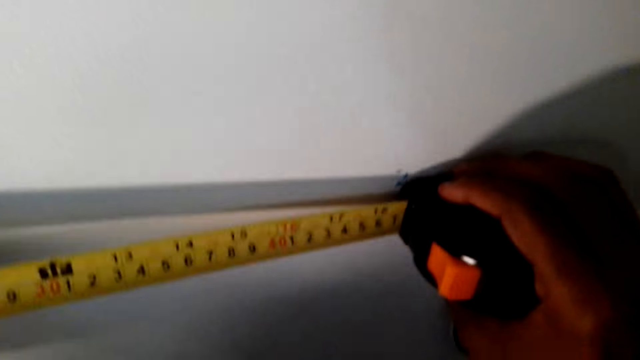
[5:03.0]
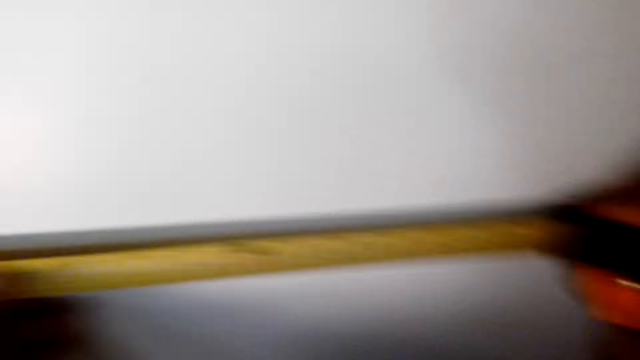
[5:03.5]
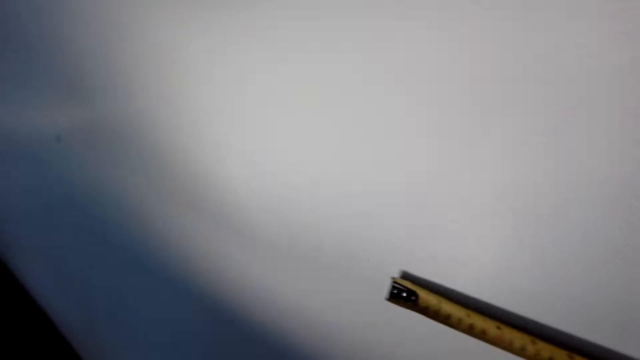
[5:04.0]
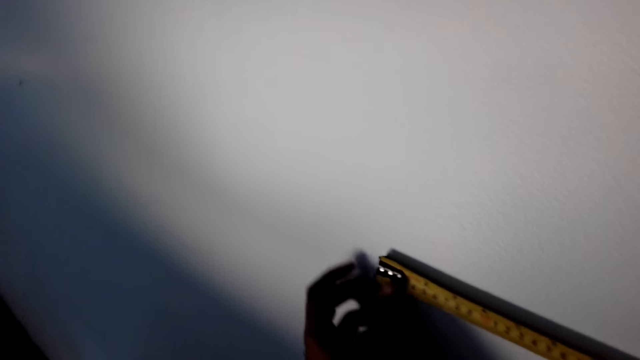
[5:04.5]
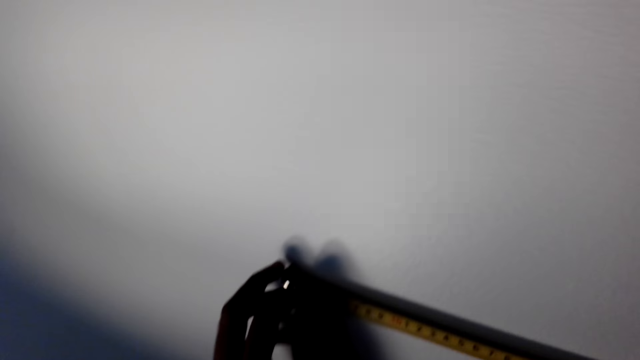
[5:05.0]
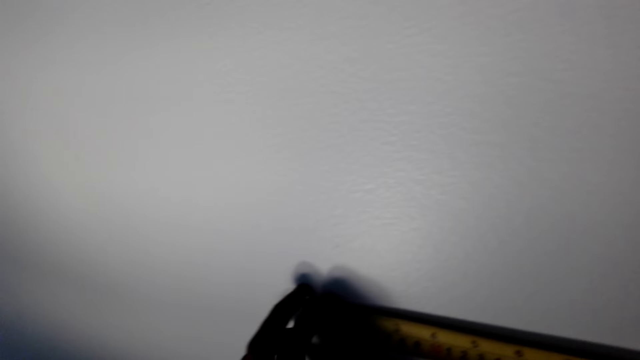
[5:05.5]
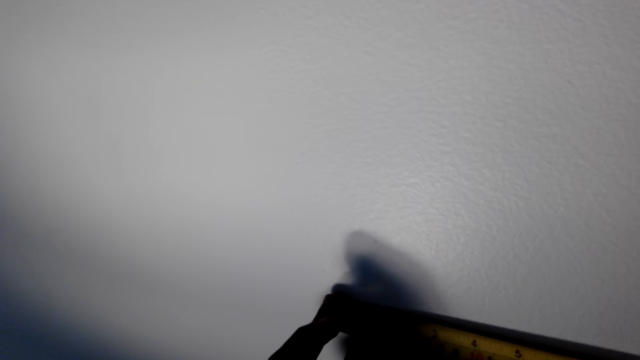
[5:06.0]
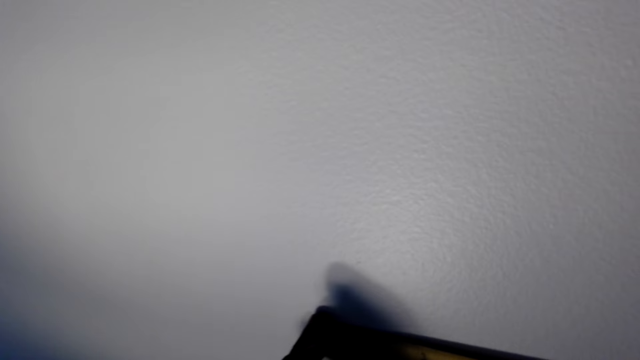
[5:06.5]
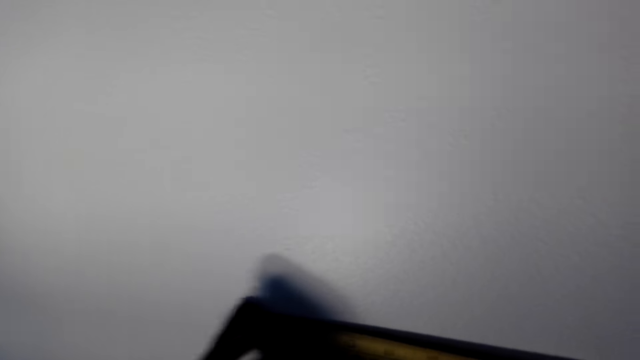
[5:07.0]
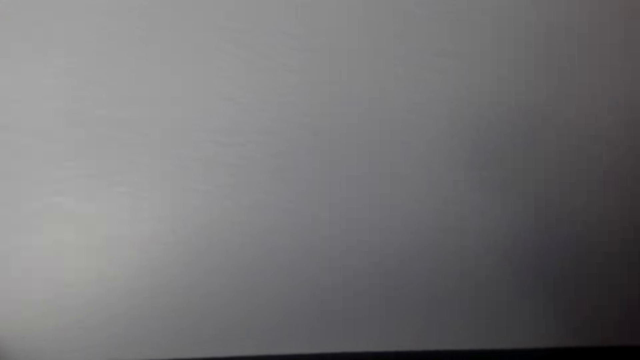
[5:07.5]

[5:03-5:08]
The camera wearer turns the tape measure horizontally on the wall.

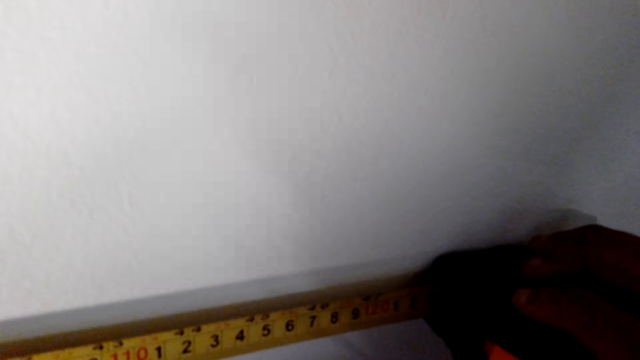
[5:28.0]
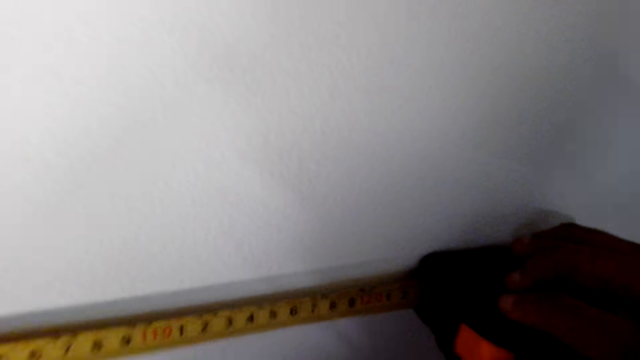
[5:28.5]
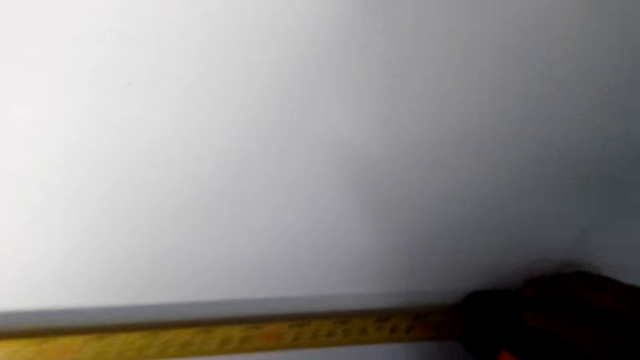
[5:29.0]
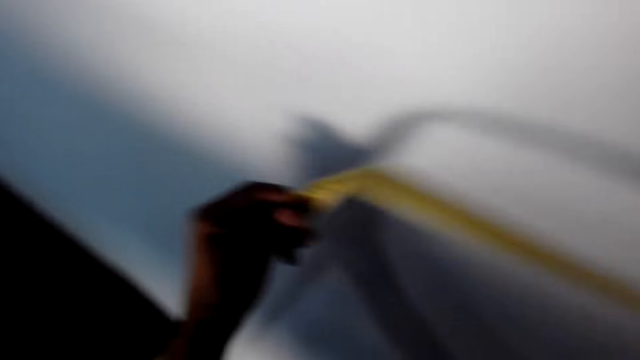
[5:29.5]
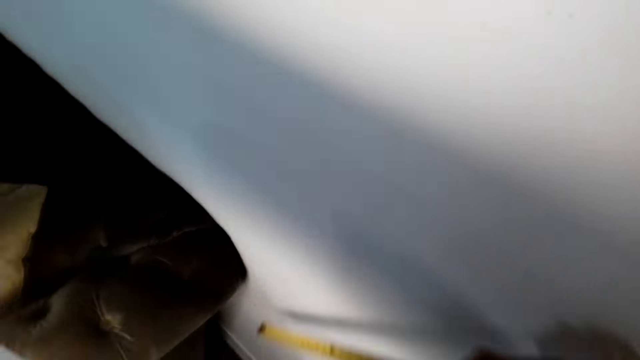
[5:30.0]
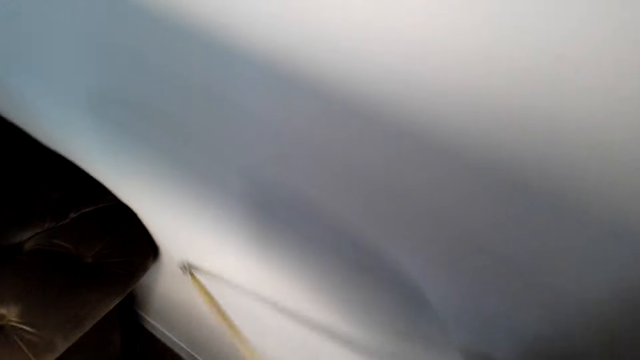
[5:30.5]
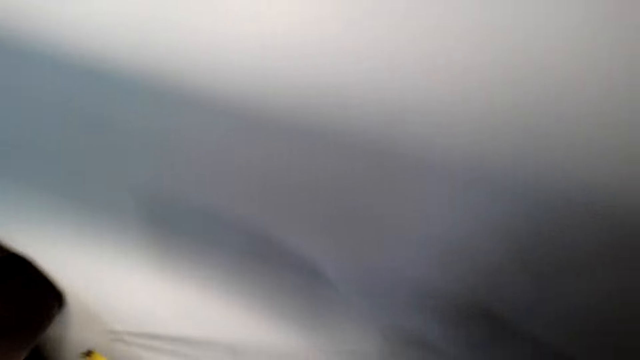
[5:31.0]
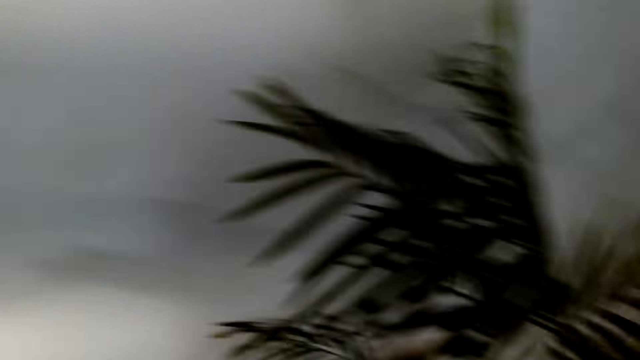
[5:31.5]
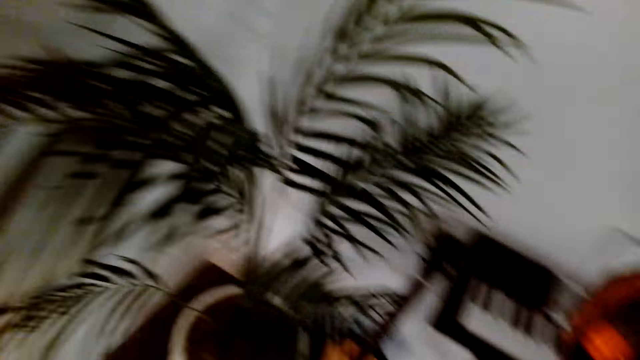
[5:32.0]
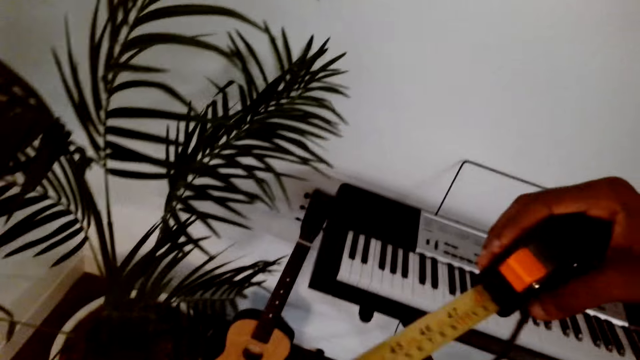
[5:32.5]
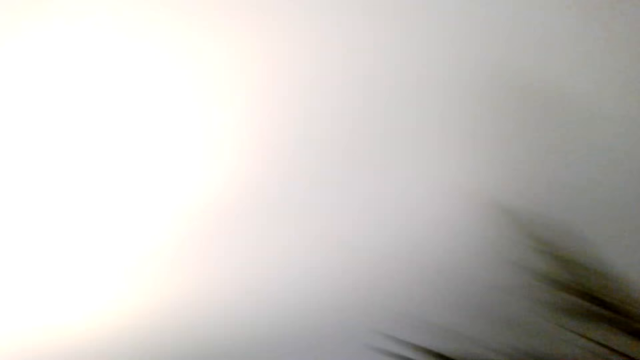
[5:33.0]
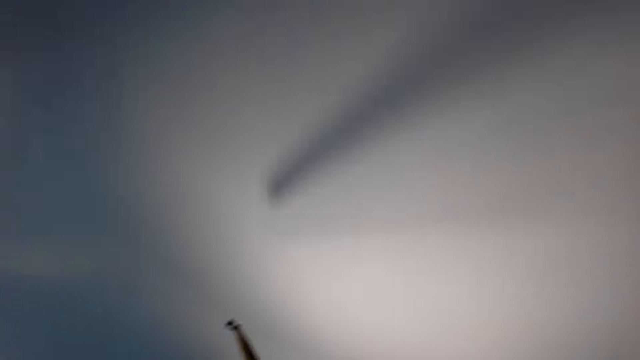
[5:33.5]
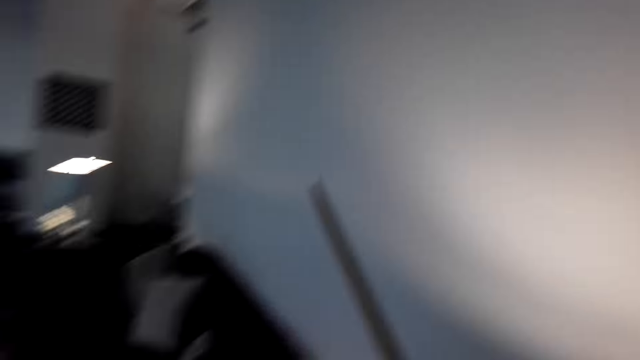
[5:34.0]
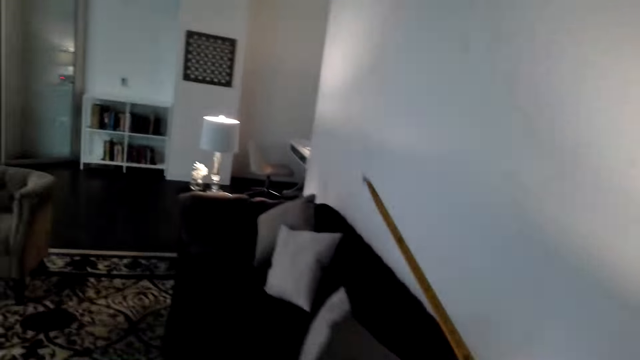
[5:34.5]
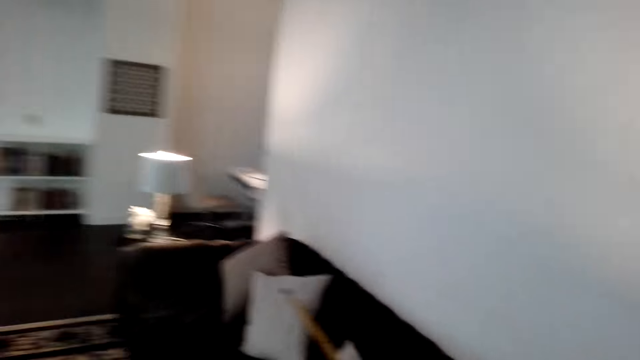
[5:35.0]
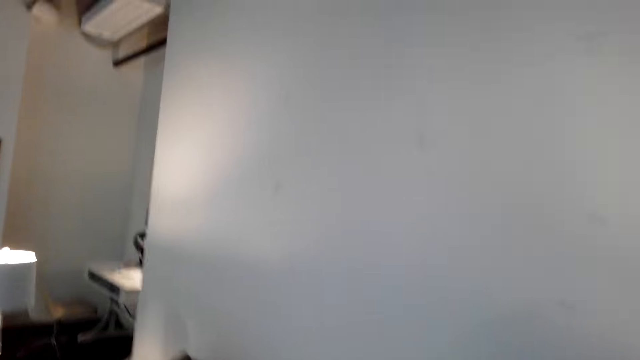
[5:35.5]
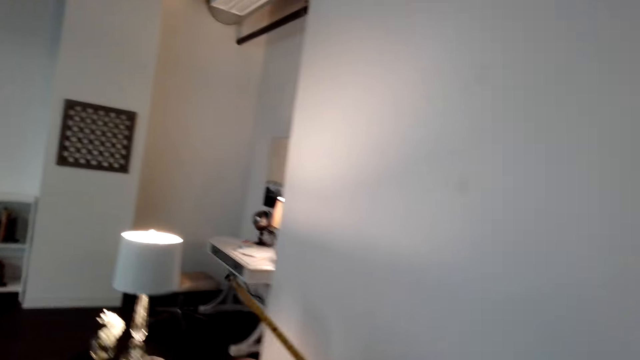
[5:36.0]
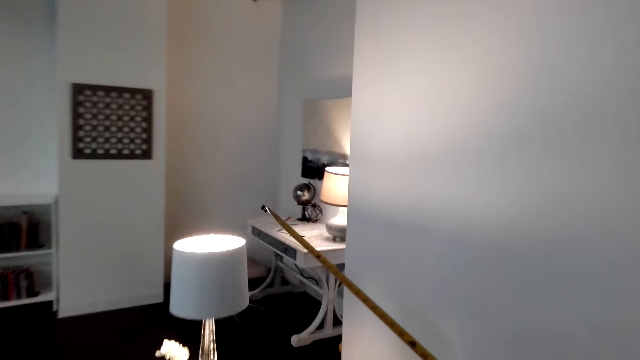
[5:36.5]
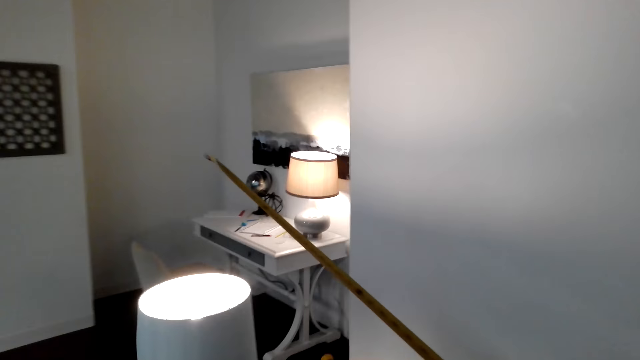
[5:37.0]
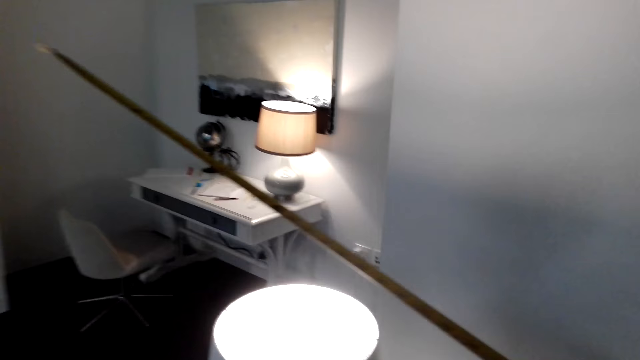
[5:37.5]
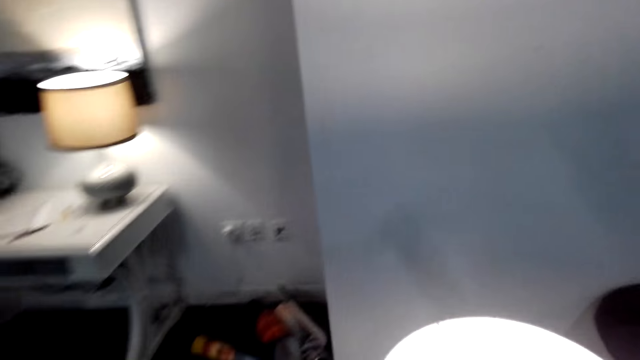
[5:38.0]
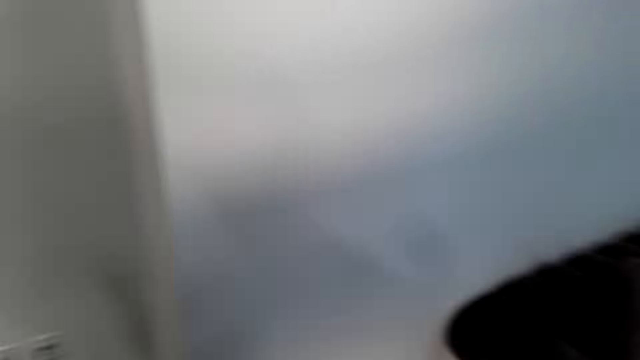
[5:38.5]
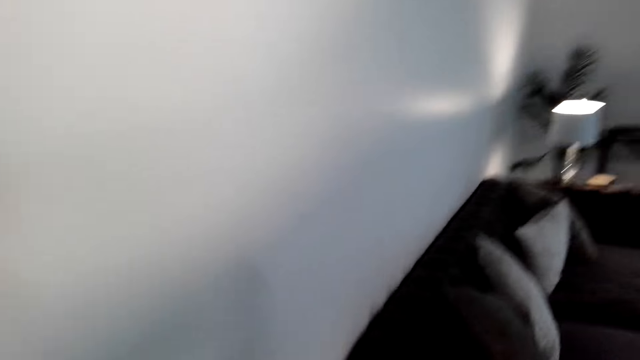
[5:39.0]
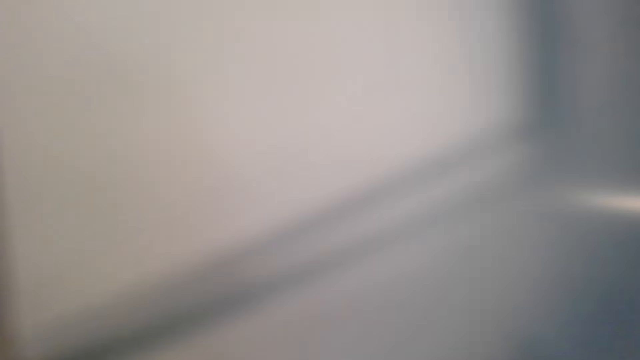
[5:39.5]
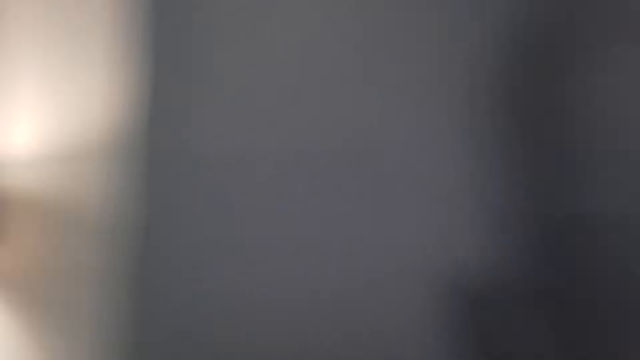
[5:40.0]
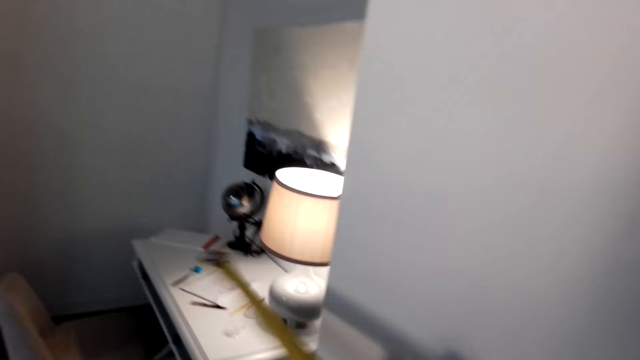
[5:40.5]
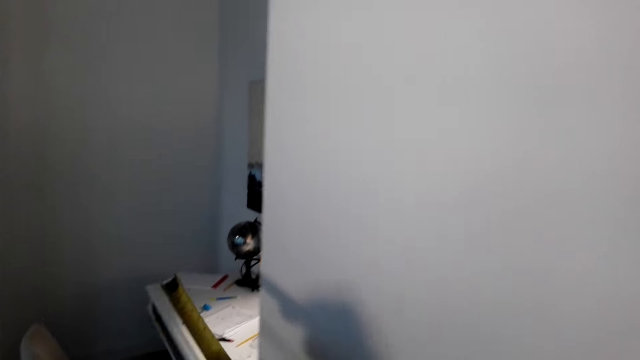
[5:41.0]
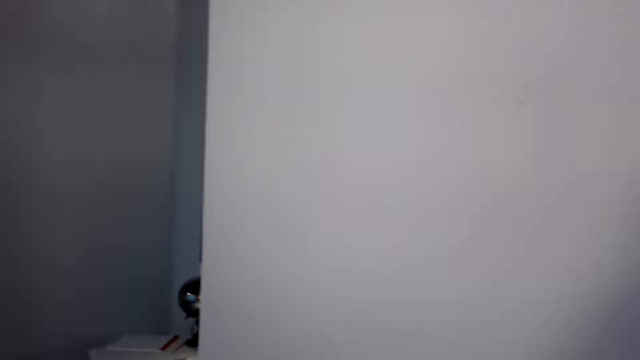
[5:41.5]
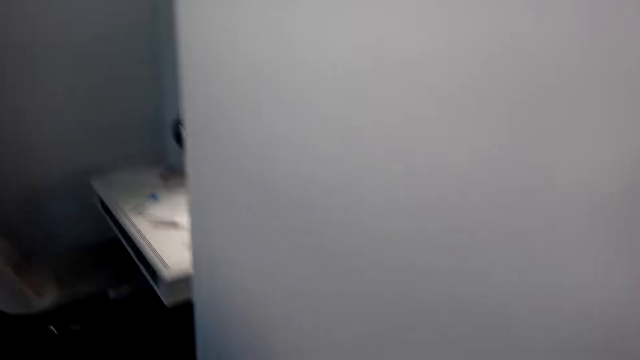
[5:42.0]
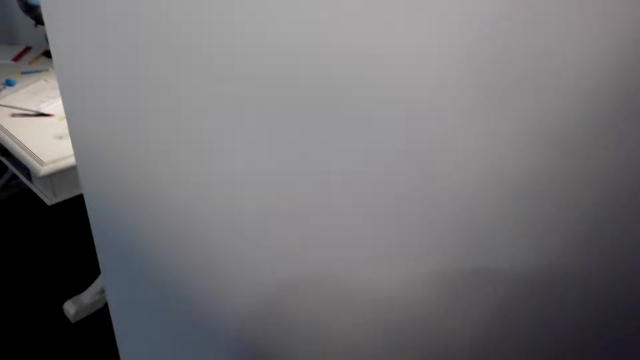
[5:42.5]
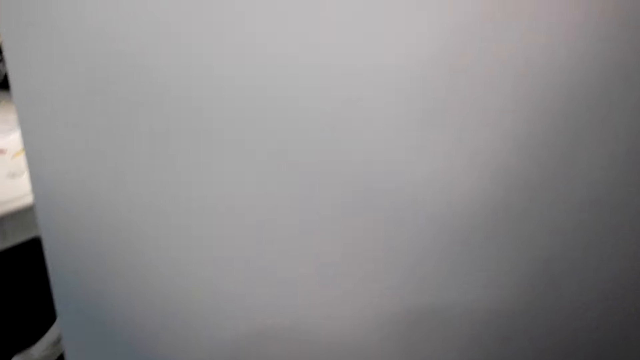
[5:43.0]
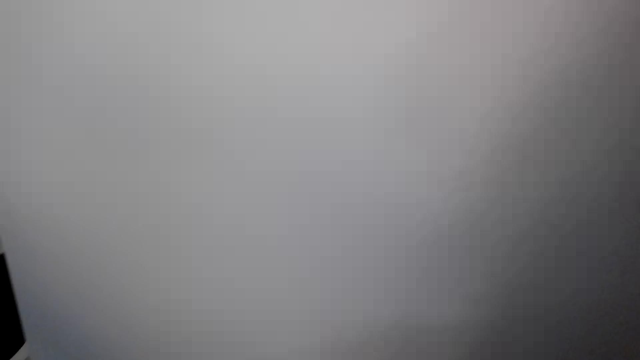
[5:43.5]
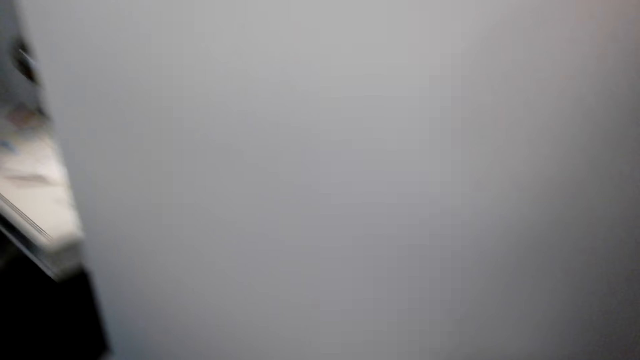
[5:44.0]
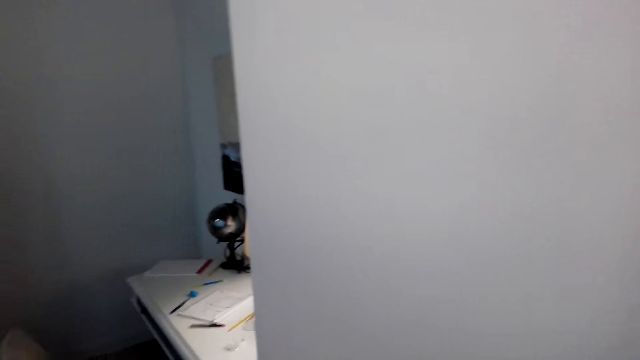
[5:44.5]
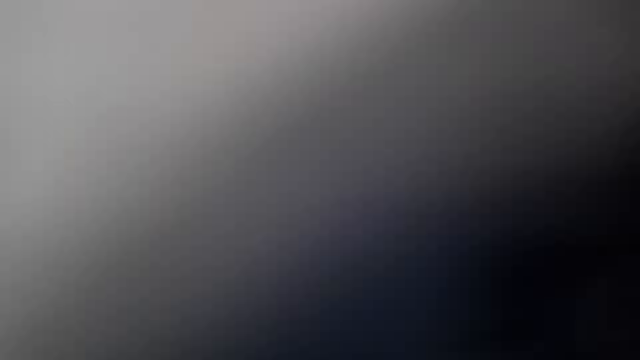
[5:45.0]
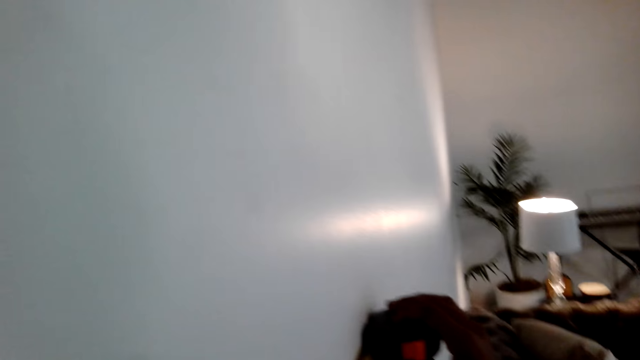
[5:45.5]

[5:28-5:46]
The camera wearer stretches the tape measure and measures the wall horizontally. They walk to the other side of the wall. They move in the room to the wall.
